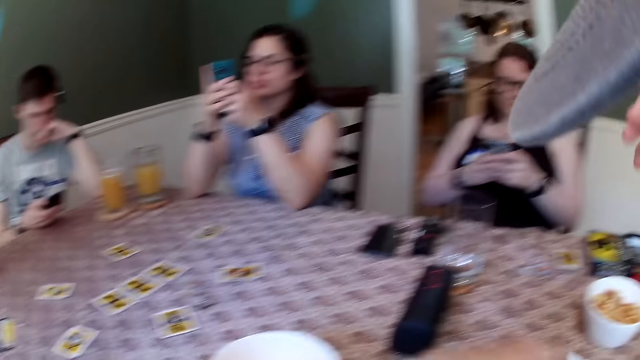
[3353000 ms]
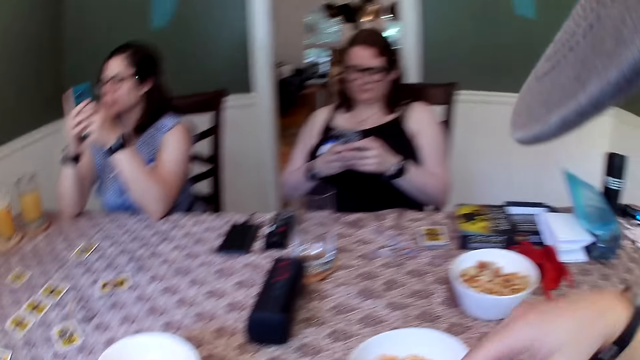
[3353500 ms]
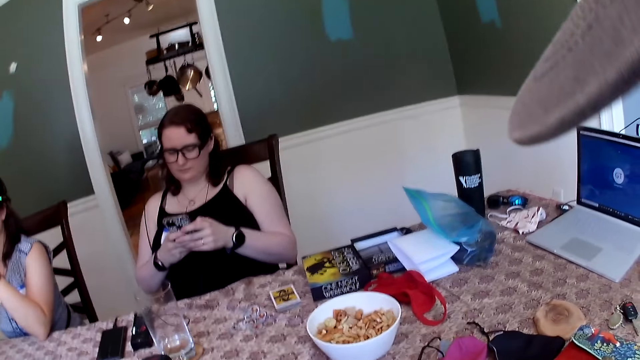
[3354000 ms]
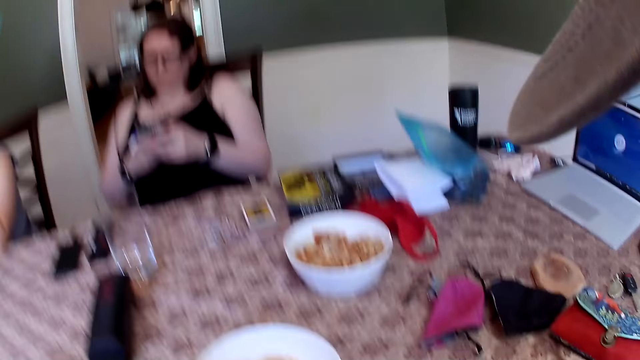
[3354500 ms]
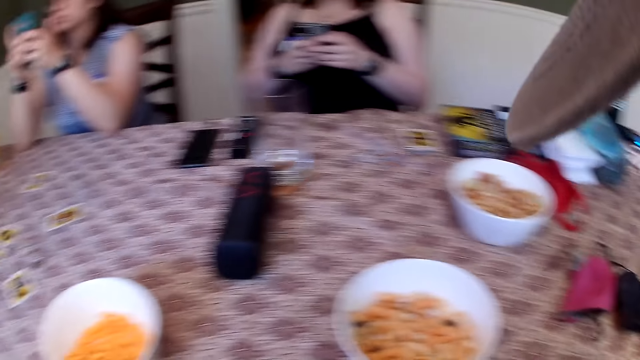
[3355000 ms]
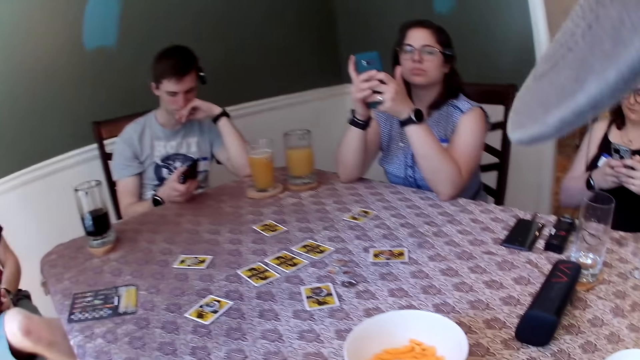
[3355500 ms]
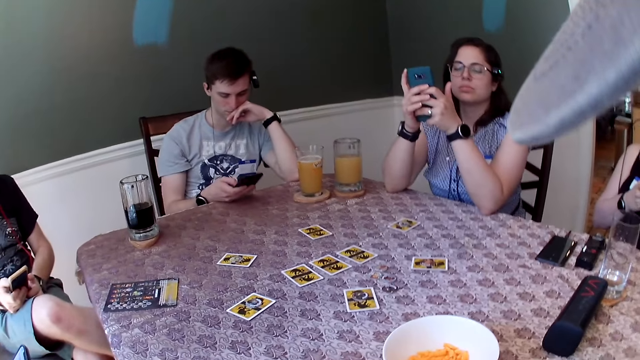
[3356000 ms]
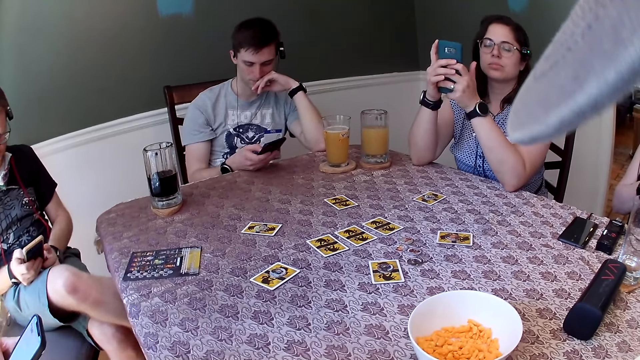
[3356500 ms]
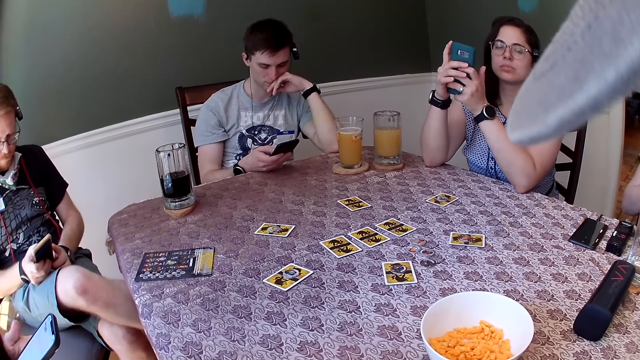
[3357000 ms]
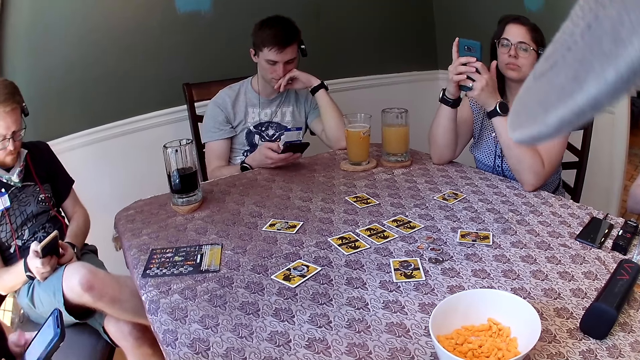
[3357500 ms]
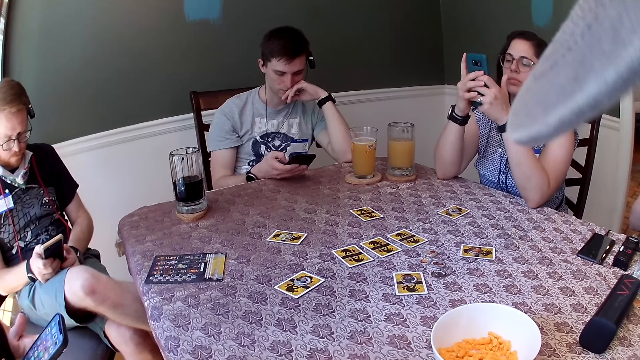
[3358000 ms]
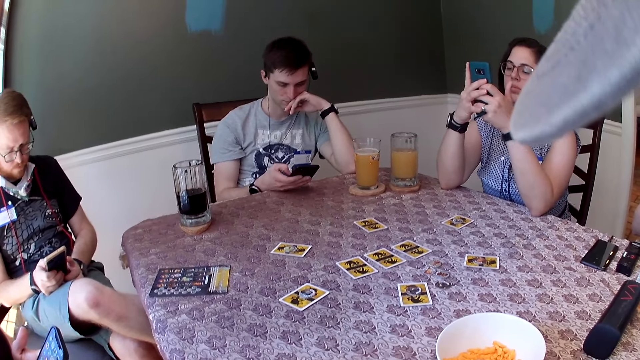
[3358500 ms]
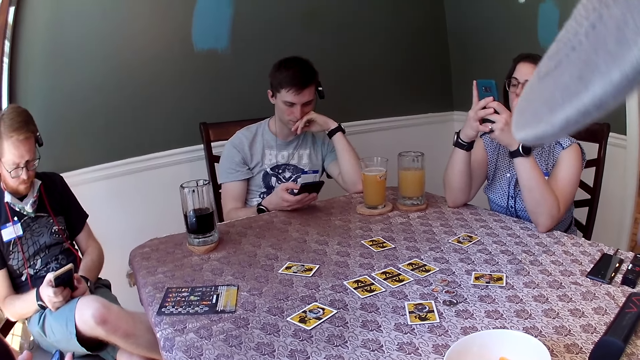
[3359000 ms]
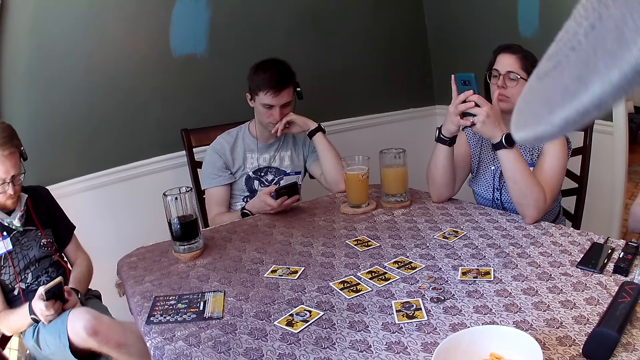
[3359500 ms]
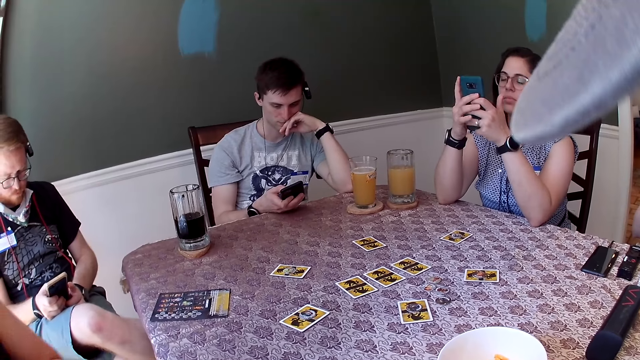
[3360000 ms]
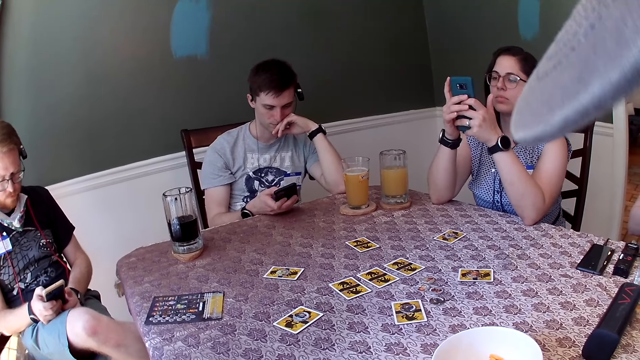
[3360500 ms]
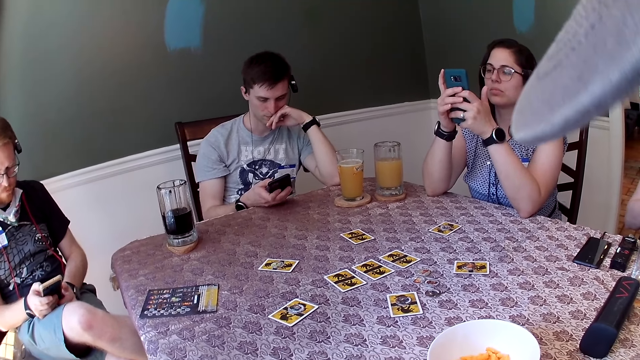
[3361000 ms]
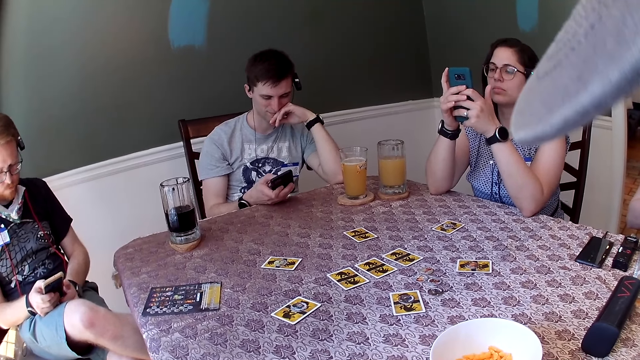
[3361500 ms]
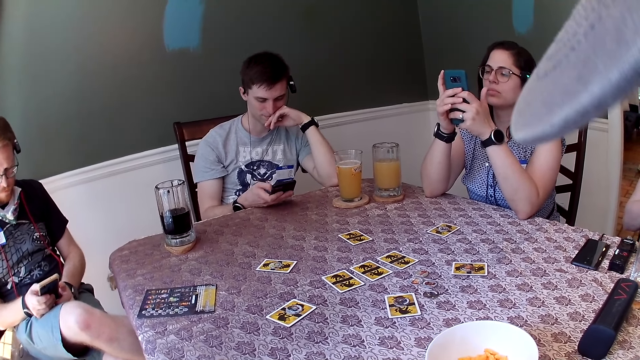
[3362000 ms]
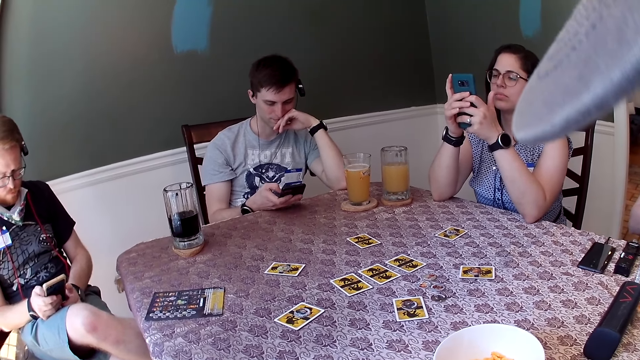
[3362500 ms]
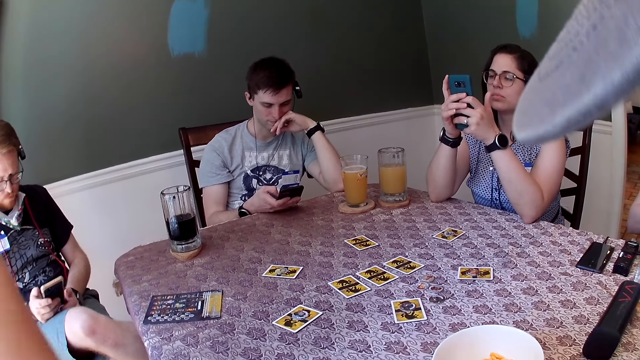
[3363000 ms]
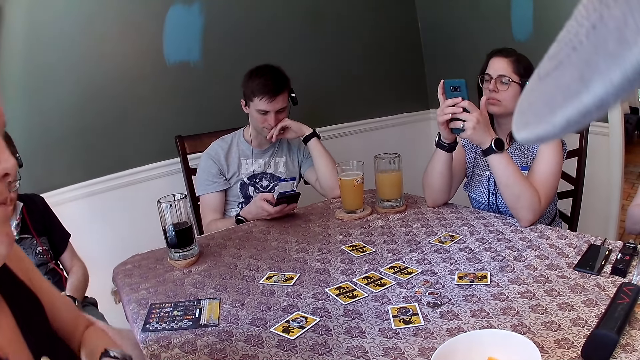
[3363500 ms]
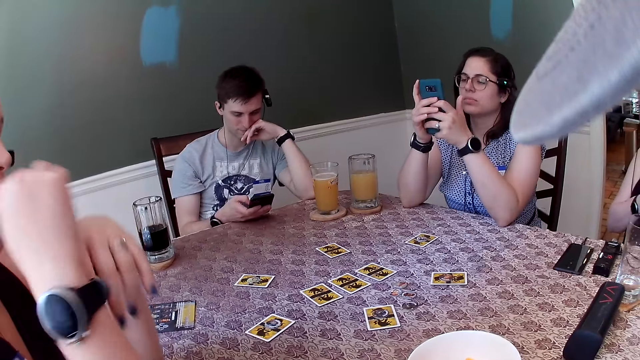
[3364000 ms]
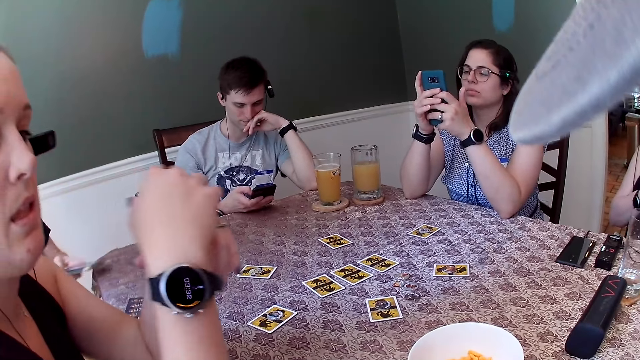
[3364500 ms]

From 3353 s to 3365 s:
The camera wearer lowers the phone to the table with his right hand. A woman operates her phone. Another woman places her elbows on the table.

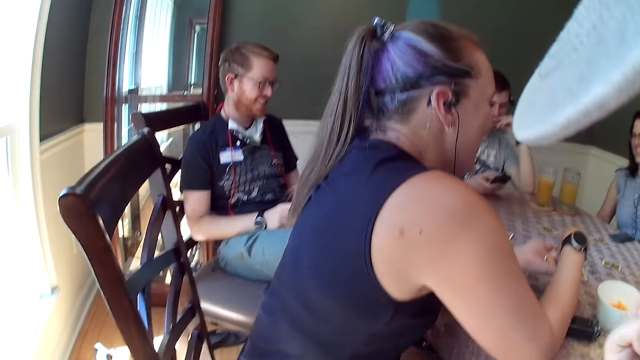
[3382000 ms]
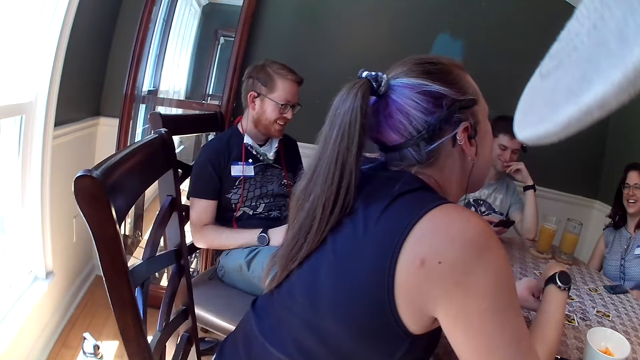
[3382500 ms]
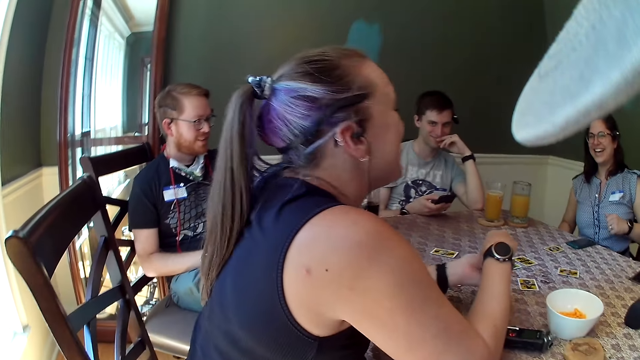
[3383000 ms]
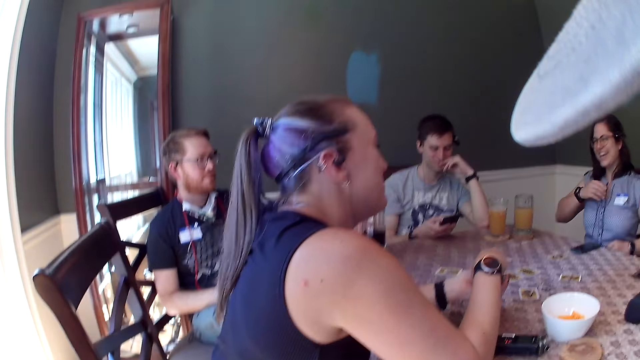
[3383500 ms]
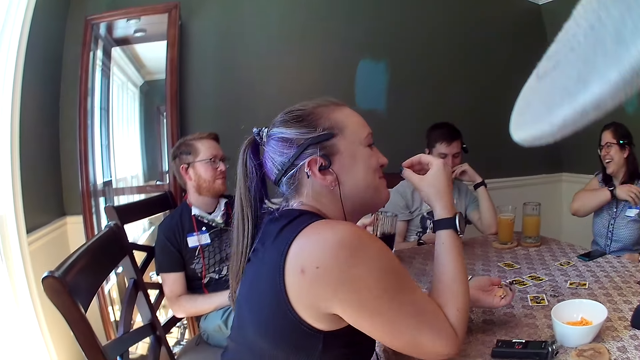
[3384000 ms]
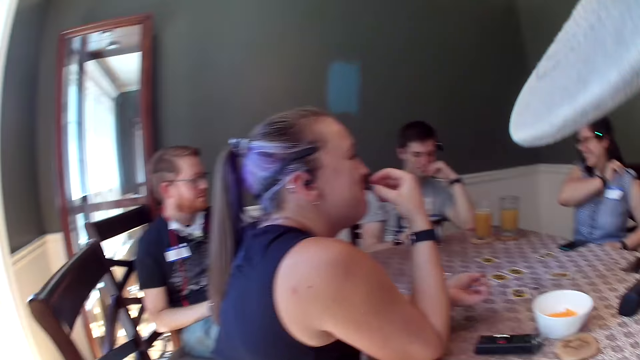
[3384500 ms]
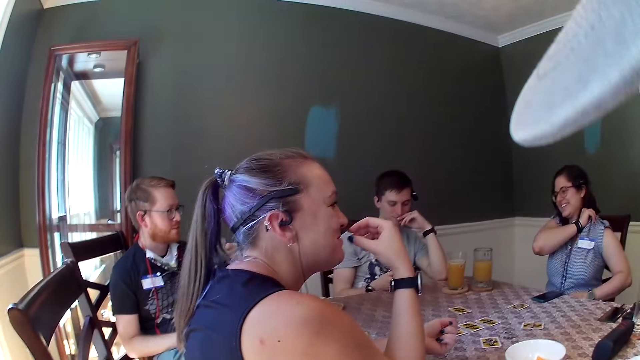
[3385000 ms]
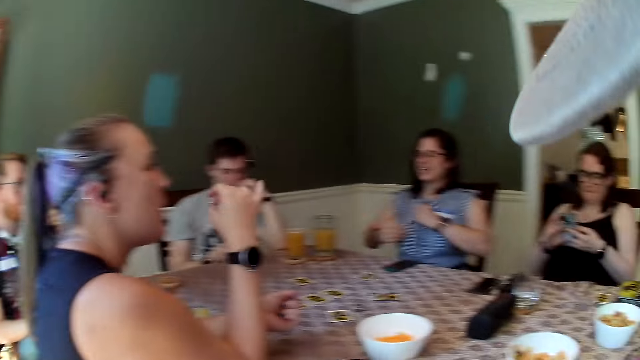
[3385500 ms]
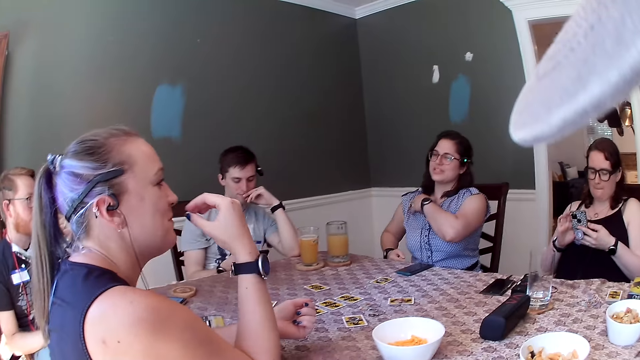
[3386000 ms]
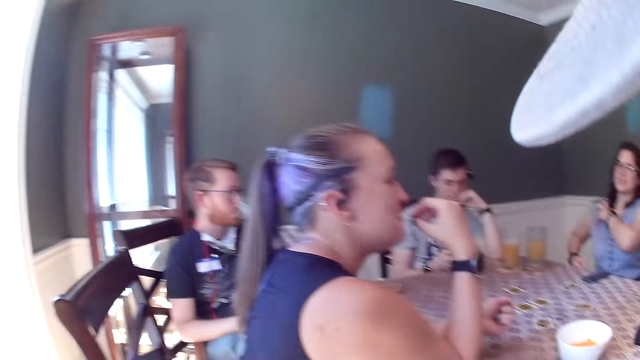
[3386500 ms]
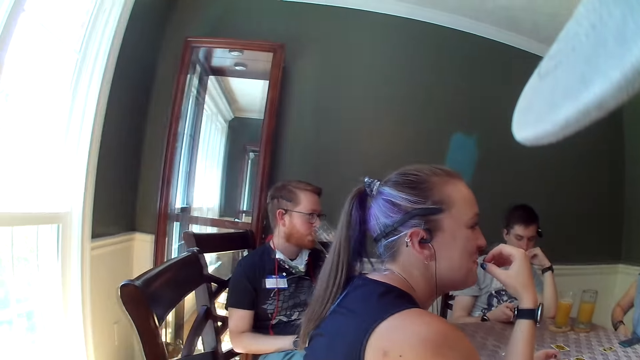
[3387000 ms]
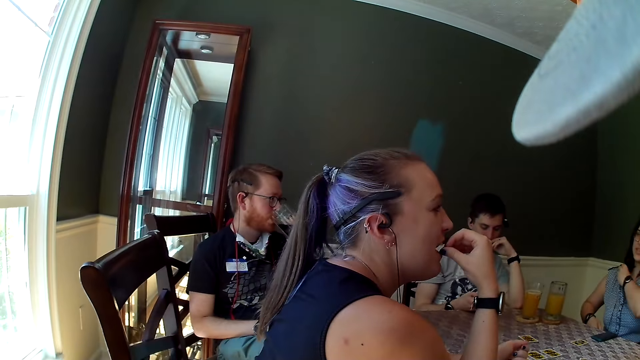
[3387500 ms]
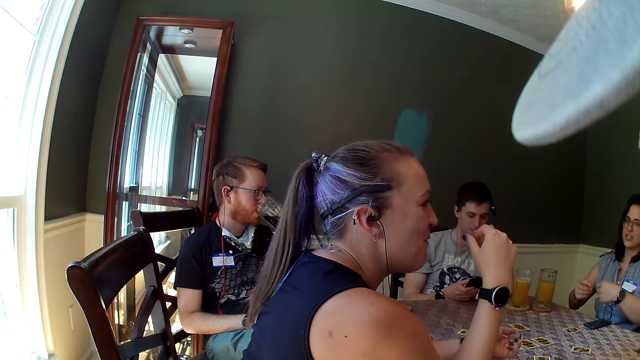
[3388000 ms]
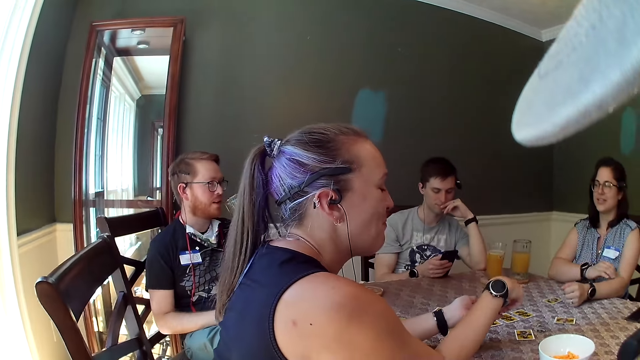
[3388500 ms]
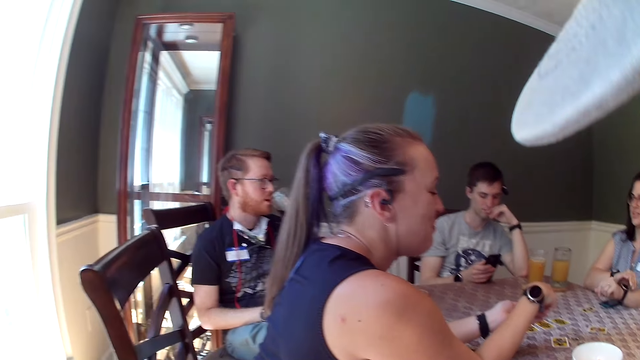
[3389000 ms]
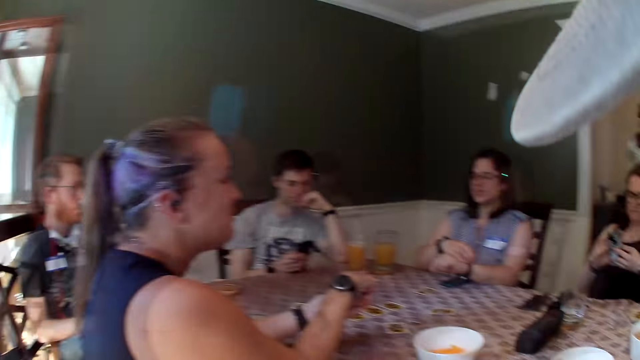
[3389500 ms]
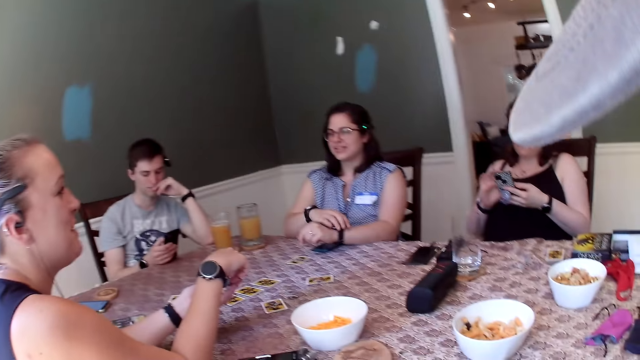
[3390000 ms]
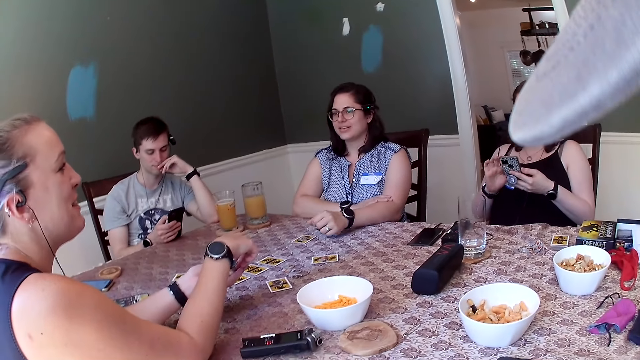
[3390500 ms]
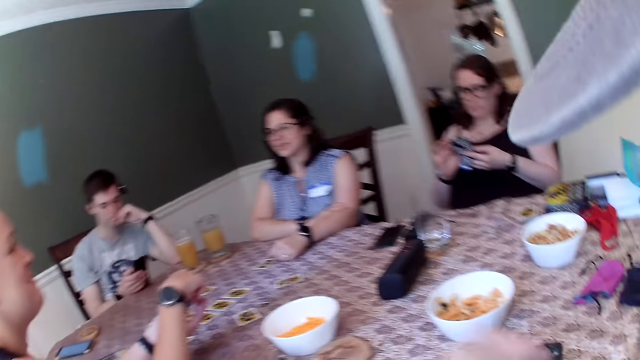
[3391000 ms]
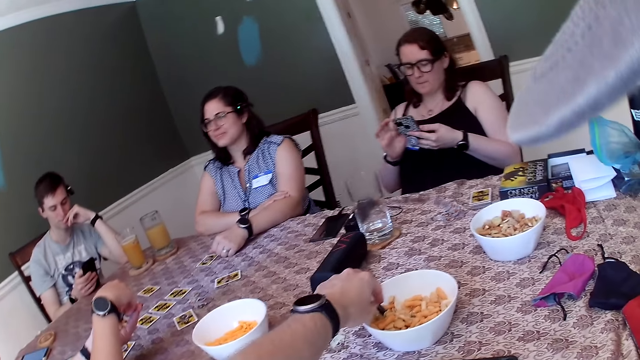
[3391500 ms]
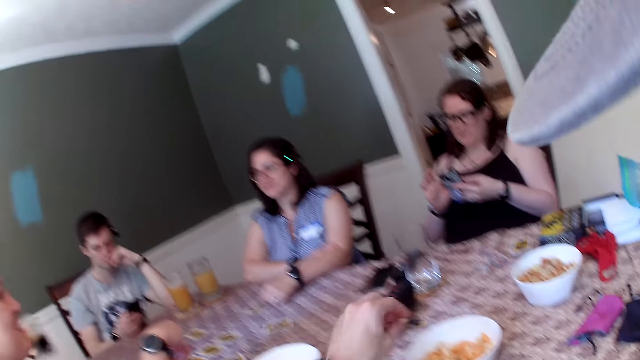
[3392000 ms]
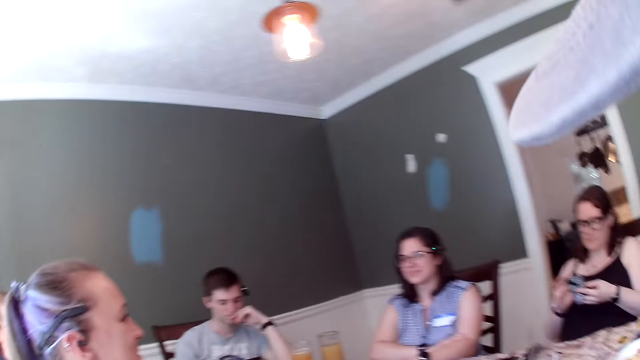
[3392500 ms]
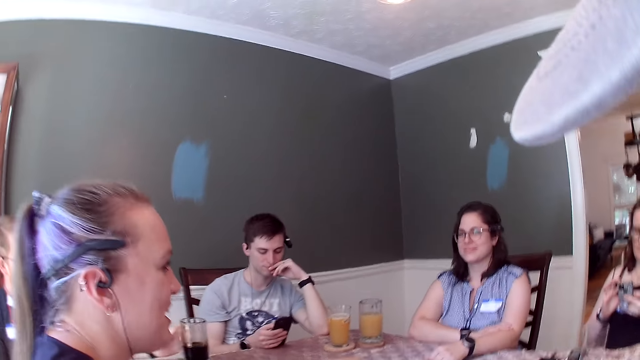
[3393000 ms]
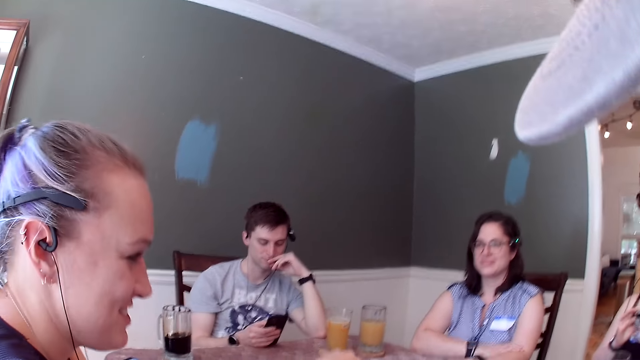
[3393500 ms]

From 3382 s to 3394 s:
The woman takes a biscuit from her left hand with her right hand. The man picks up the cup of drink from the table with his left hand. The man drinks from the cup. The woman eats the biscuit. The camera wearer picks a biscuit from the bowl with his left hand.
